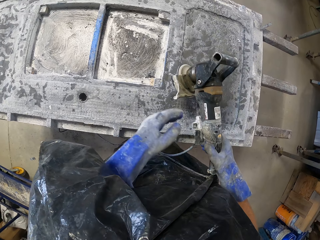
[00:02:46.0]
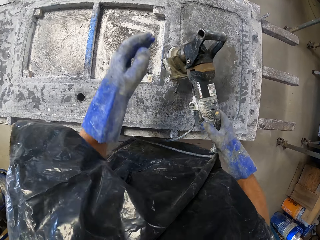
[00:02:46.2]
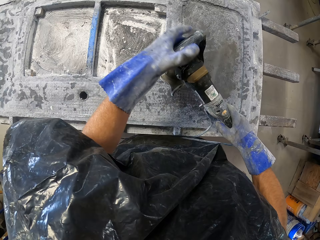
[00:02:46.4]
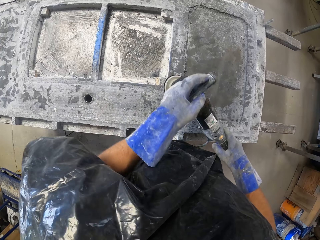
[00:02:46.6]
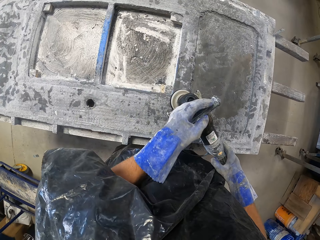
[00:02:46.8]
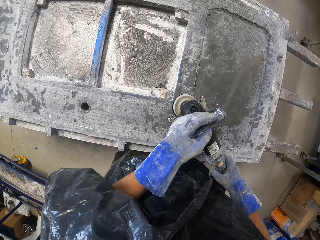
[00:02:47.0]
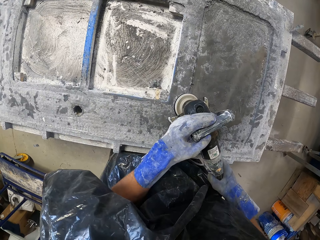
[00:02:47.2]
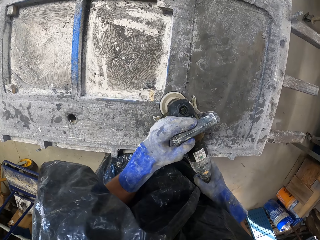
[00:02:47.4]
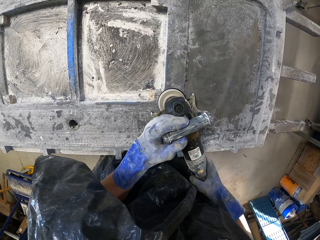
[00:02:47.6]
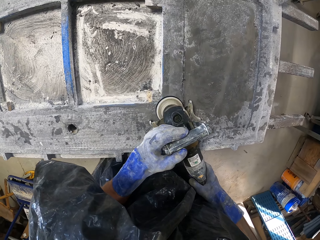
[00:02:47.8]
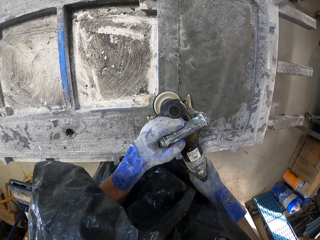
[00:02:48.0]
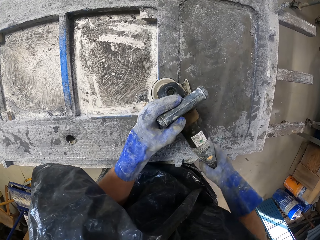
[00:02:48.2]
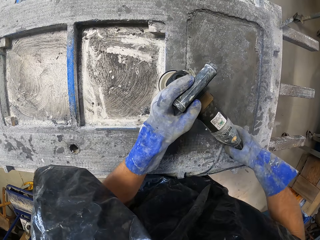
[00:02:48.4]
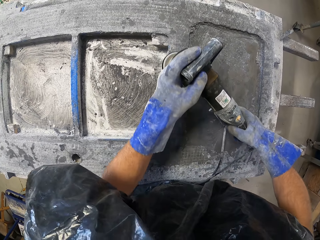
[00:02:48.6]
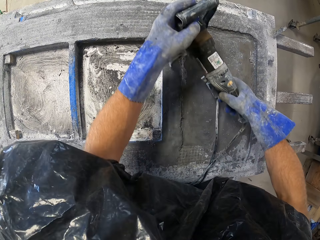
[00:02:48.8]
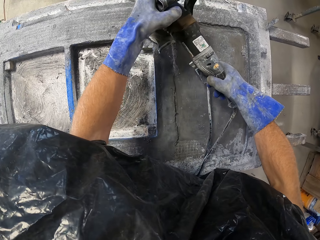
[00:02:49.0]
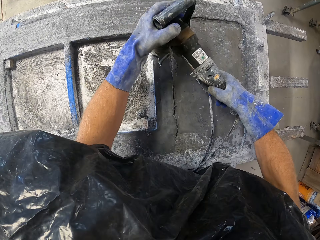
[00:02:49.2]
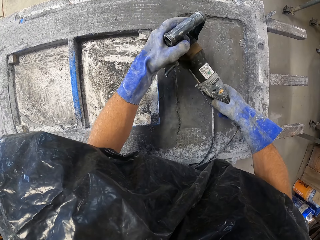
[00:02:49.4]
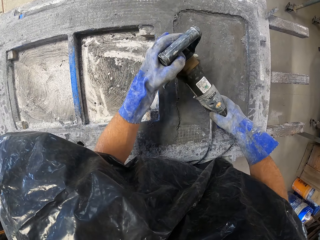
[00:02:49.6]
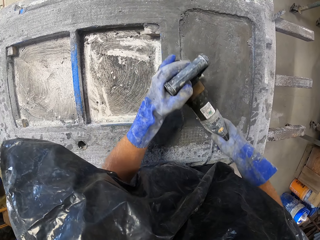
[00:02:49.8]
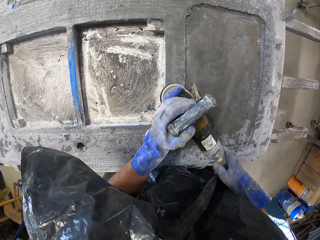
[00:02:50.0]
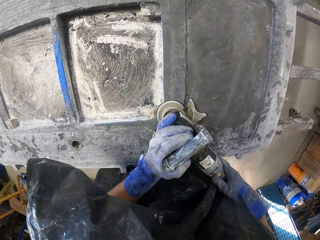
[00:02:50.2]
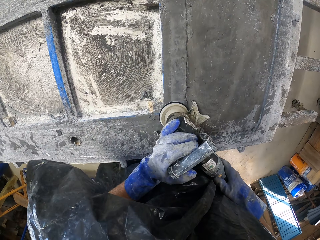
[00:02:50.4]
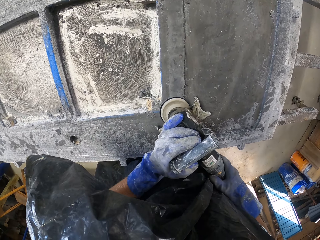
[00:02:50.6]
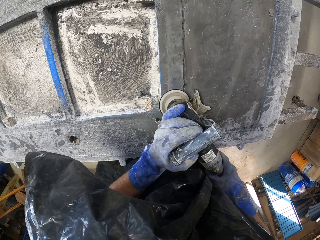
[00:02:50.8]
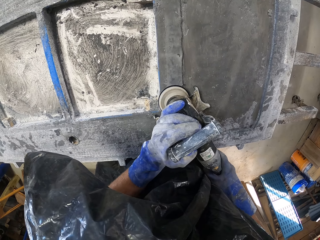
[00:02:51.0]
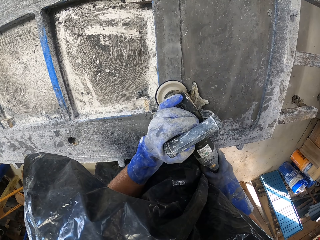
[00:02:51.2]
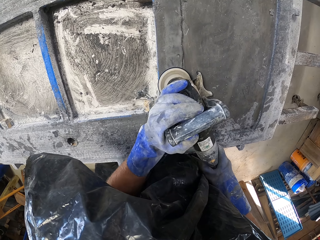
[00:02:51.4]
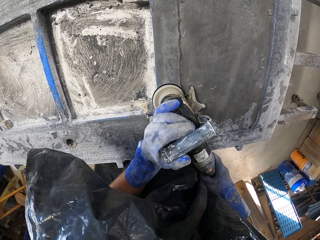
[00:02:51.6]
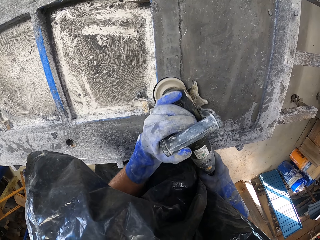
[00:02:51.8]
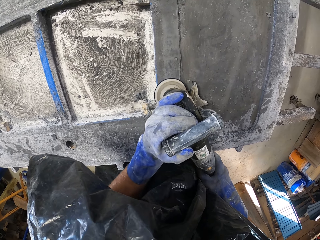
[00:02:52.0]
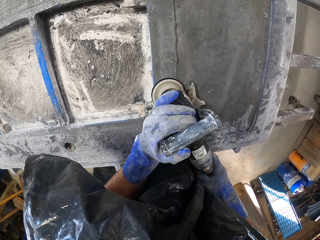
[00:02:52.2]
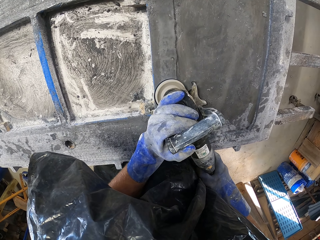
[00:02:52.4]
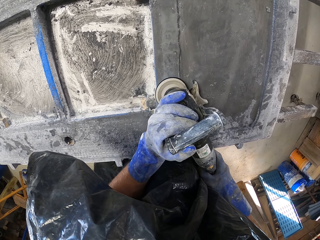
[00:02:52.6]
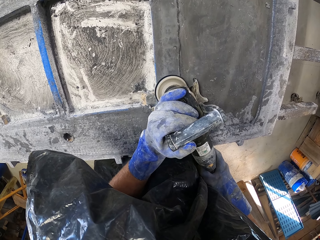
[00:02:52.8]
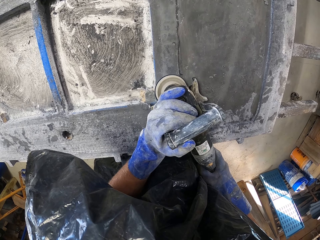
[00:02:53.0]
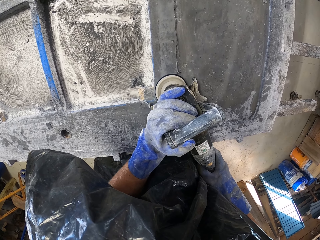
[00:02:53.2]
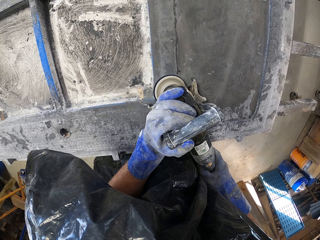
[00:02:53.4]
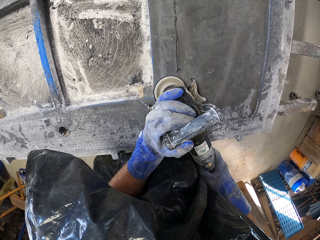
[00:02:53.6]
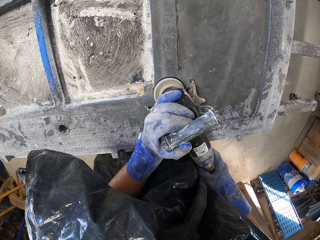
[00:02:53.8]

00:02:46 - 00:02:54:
The camera wearer smoothens the structure using the sander.

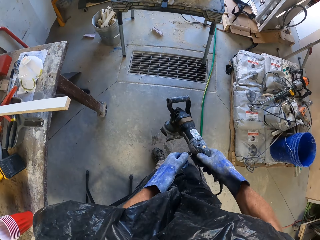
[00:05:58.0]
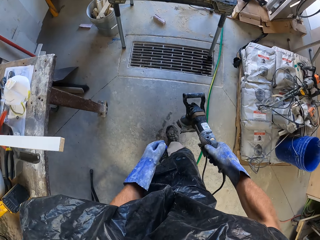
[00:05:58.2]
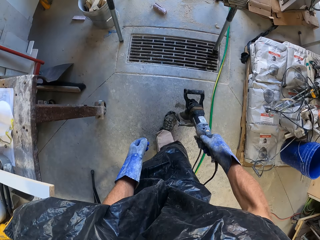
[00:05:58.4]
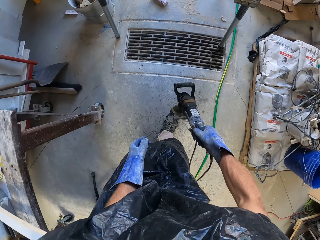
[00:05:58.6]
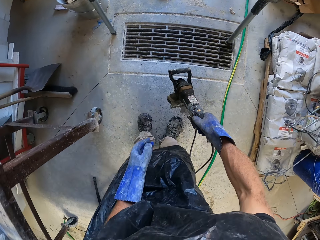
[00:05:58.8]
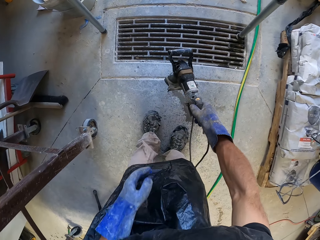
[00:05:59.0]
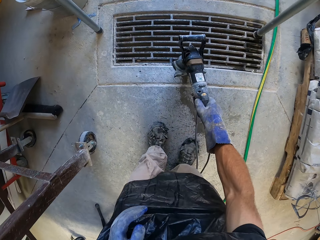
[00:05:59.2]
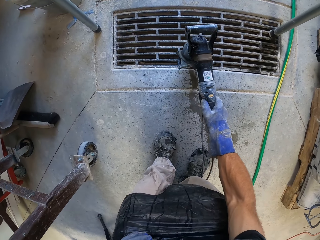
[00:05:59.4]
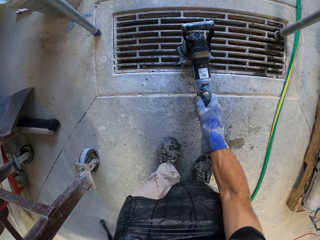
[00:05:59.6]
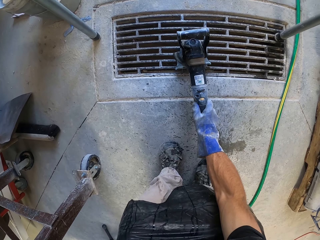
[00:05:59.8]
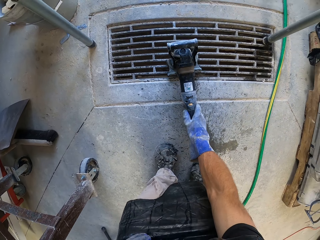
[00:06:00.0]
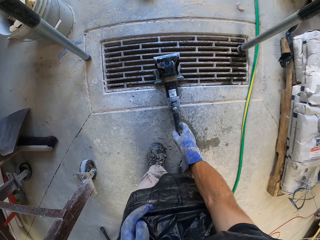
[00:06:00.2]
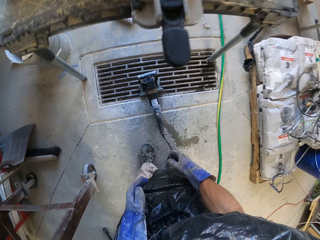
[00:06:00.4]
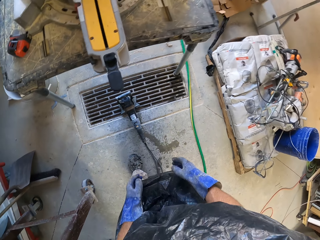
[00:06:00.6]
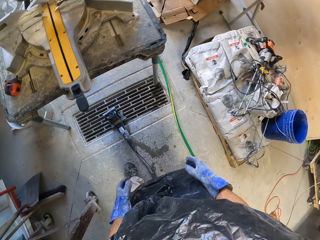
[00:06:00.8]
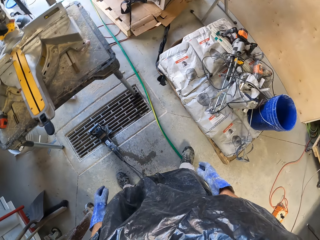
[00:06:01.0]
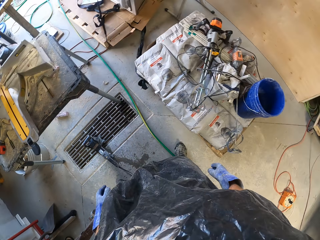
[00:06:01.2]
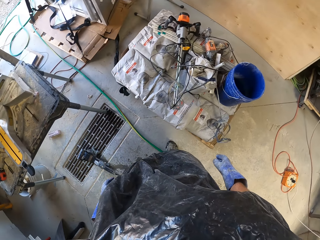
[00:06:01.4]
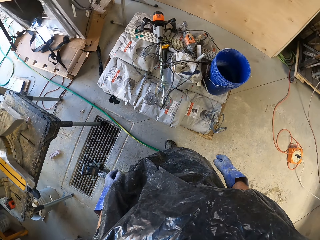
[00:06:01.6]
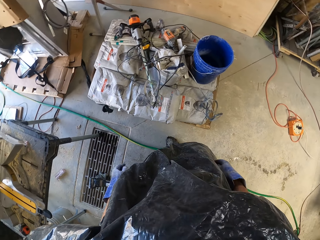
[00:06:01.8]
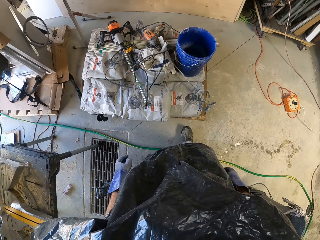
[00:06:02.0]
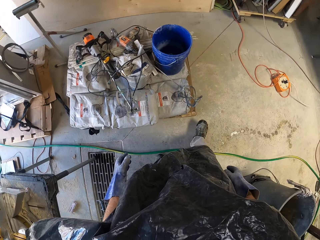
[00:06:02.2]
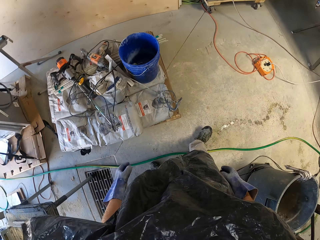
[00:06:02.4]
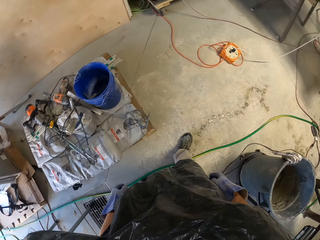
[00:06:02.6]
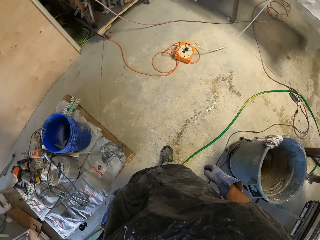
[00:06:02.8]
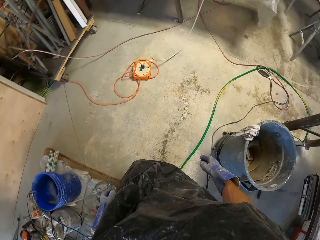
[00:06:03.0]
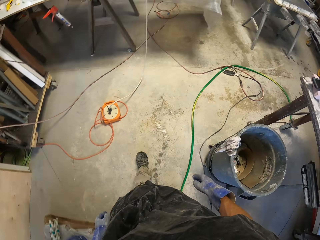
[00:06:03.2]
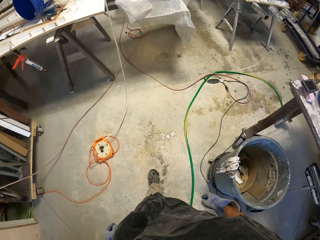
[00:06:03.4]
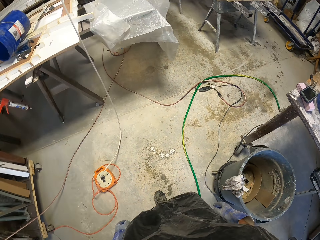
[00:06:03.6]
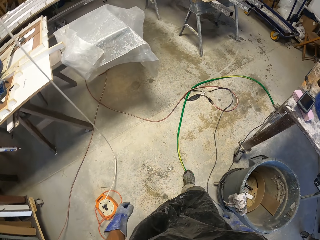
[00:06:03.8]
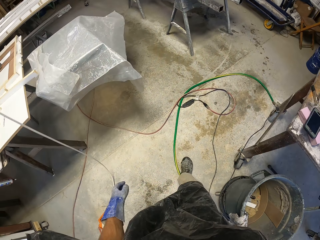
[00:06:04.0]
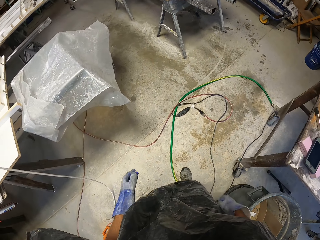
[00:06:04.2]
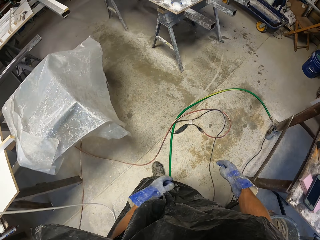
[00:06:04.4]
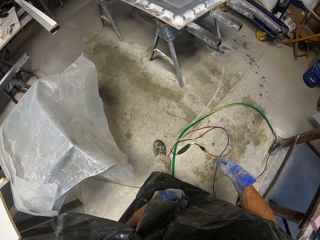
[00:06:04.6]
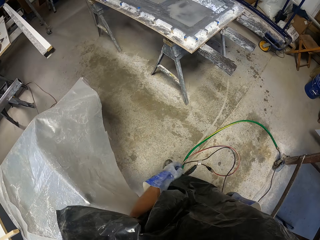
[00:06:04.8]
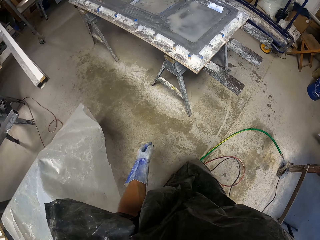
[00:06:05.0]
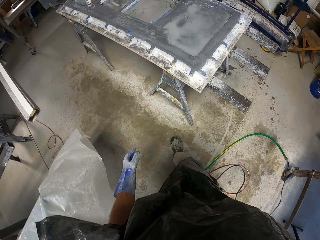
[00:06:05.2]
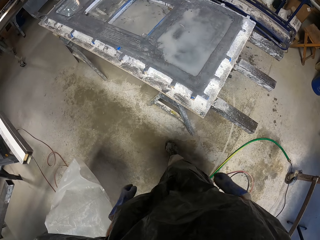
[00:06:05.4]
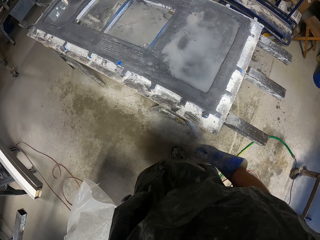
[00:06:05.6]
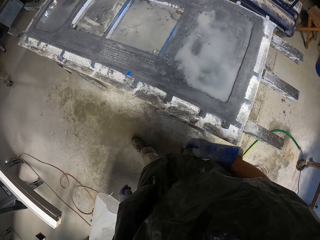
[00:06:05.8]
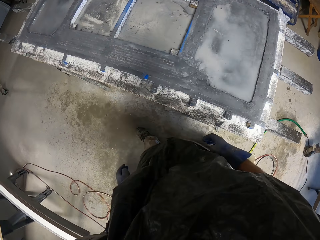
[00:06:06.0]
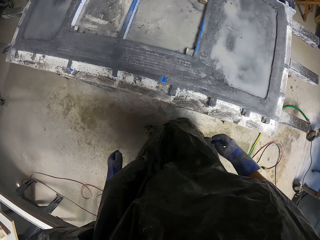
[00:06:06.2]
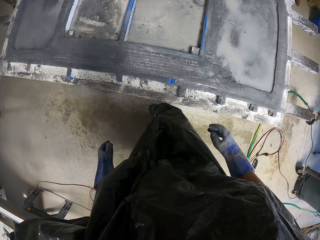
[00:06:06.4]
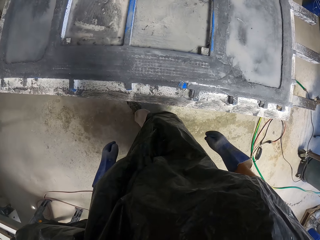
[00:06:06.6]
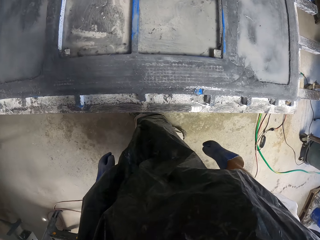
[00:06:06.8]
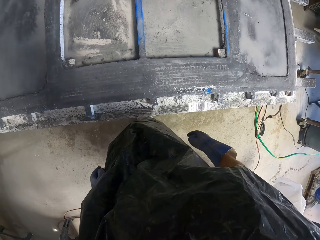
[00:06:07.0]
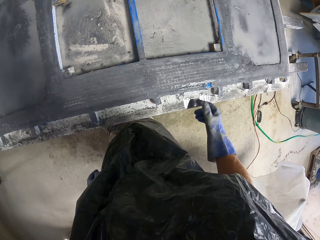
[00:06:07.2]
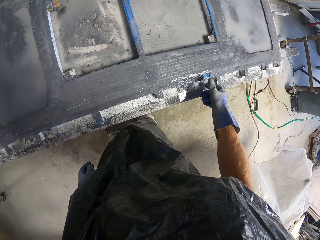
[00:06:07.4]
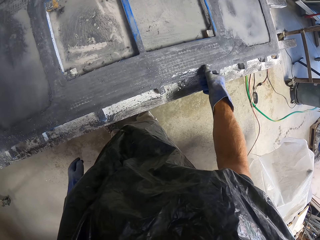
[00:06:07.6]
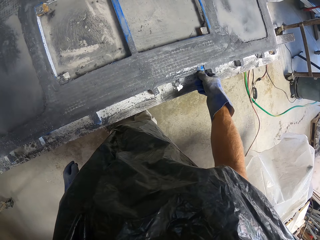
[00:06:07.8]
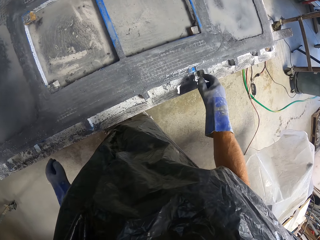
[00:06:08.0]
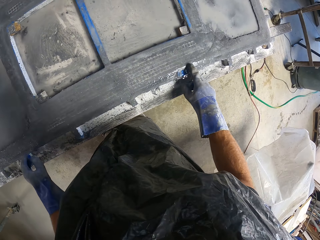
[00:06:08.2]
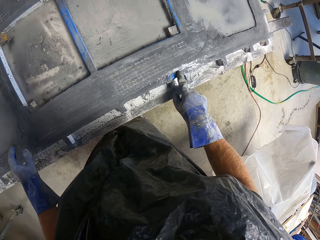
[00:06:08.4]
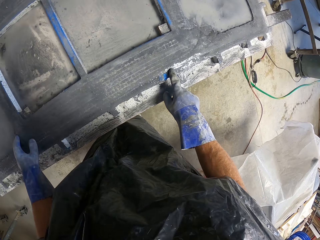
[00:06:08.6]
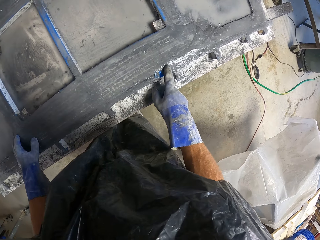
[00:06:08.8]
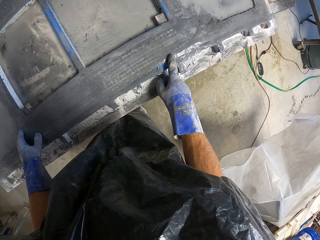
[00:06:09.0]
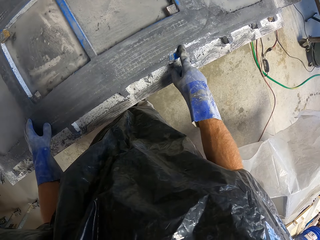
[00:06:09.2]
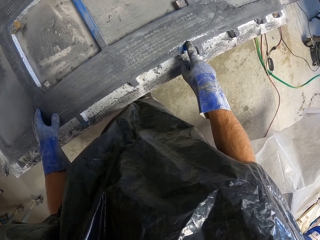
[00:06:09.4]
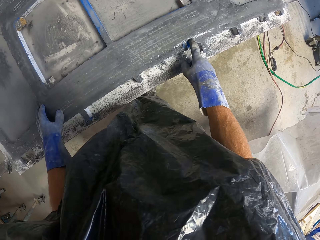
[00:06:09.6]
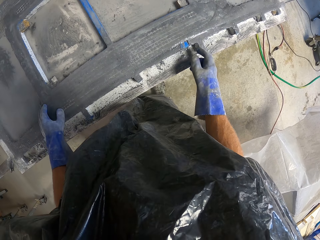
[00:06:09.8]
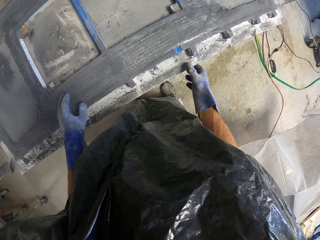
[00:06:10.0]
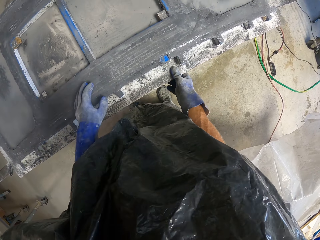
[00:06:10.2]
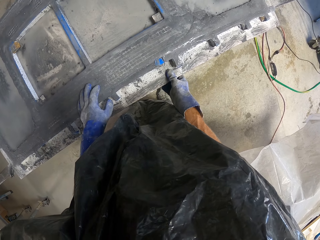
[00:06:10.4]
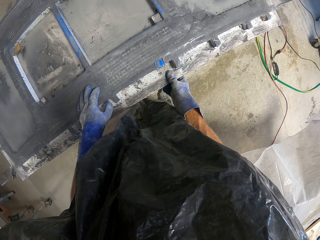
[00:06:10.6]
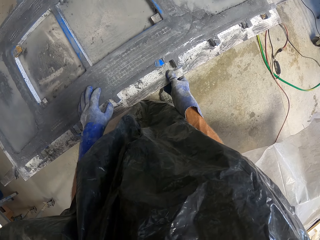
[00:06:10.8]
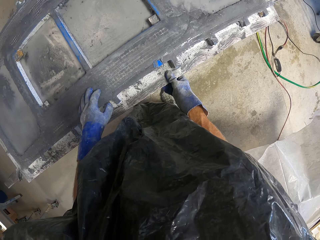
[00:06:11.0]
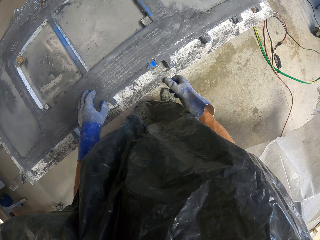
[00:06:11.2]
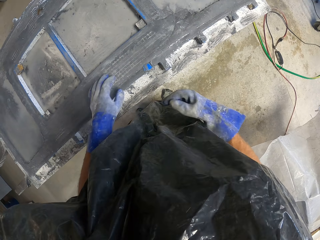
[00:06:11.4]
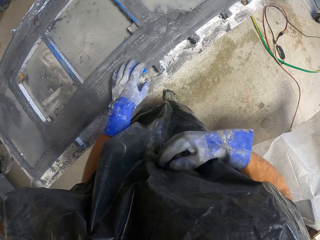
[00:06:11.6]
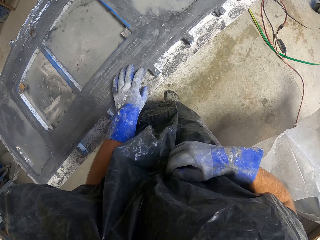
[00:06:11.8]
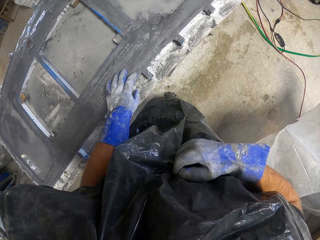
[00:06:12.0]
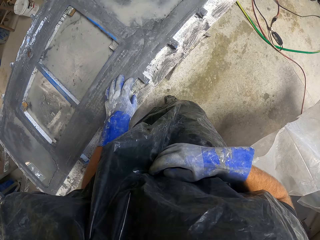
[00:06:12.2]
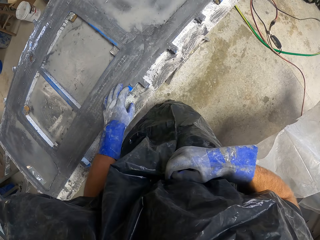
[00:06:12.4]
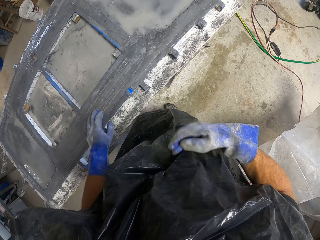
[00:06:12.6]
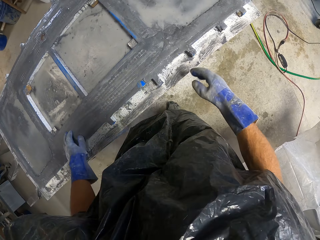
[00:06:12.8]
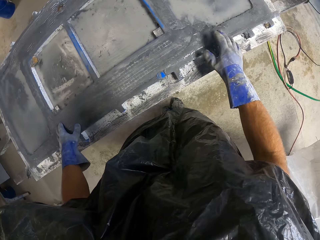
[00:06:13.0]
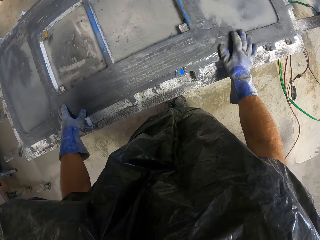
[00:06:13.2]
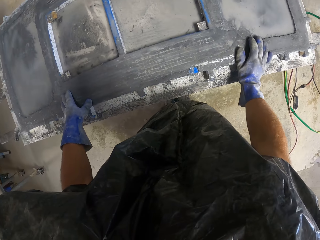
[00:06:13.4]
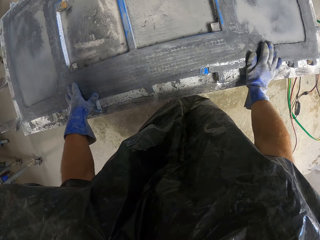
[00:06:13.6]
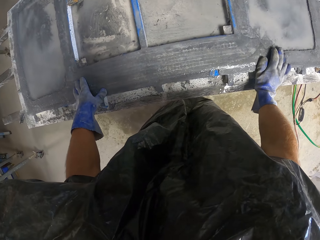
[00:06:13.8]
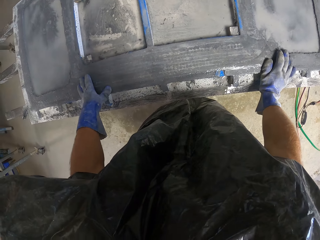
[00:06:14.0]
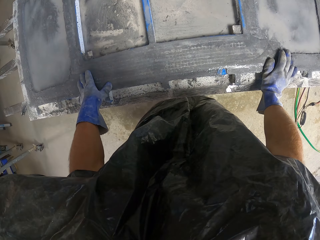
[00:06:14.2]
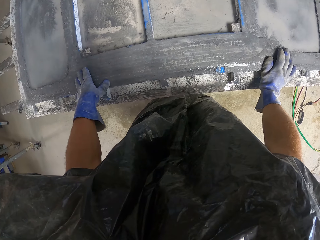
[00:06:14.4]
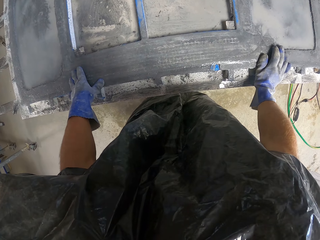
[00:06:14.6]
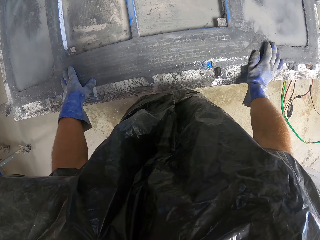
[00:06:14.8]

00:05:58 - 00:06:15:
The camera wearer puts down a grinder machine on the floor. He walks around and looks around. He touches something. He looks at the metal. He scratches his body. He looks around the room.
